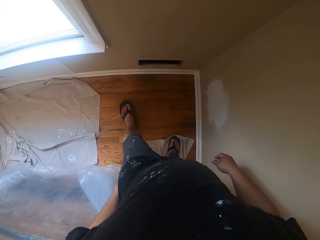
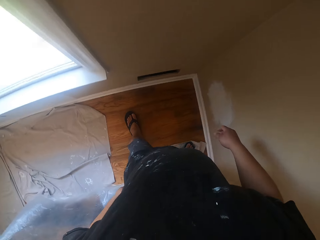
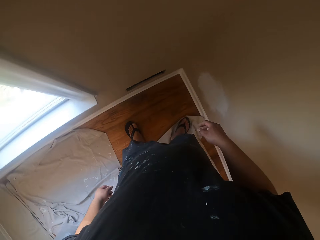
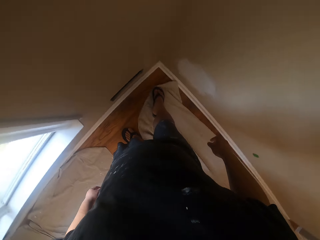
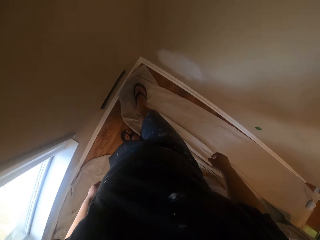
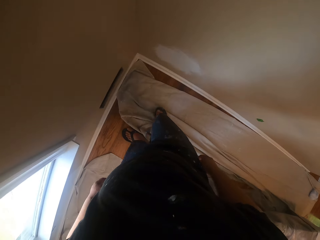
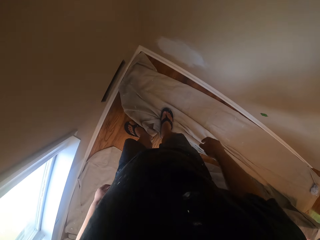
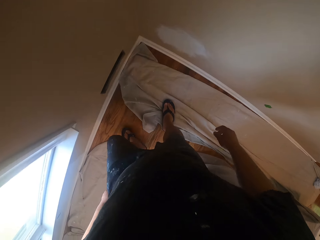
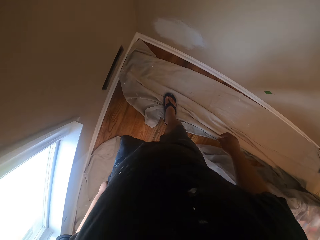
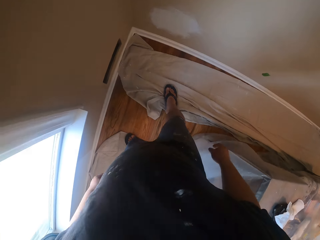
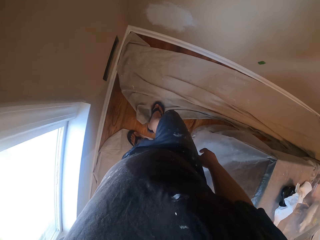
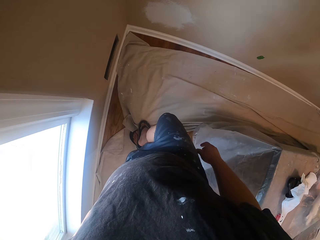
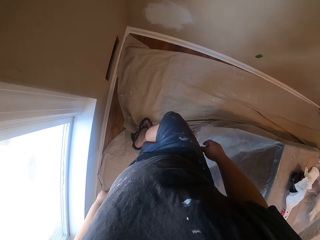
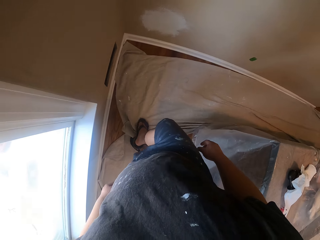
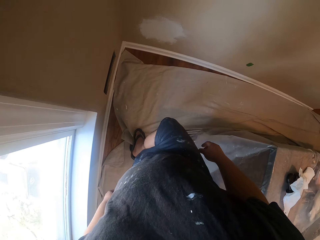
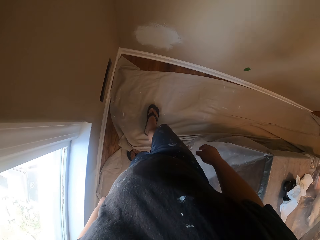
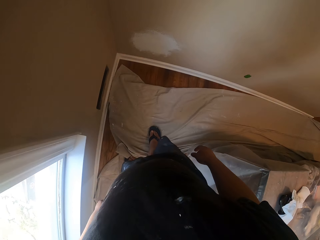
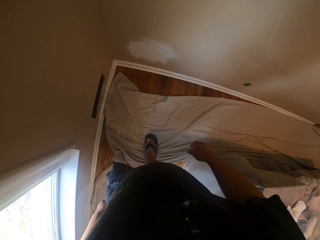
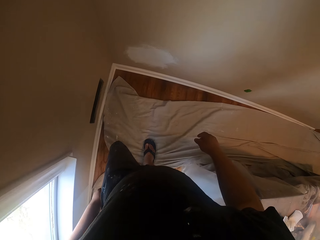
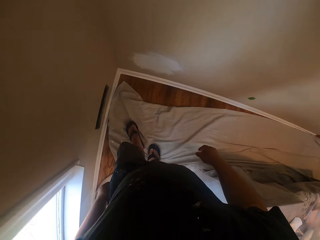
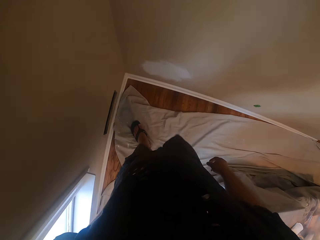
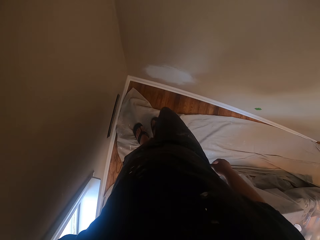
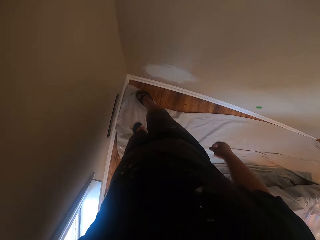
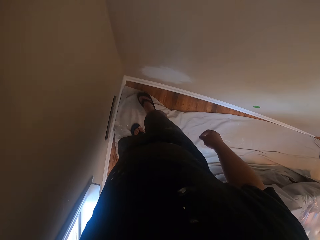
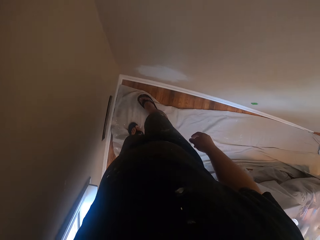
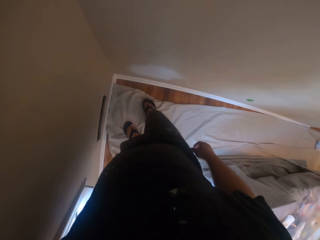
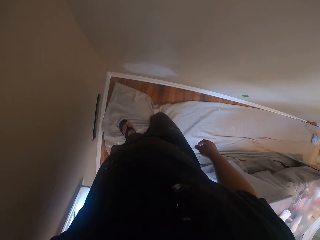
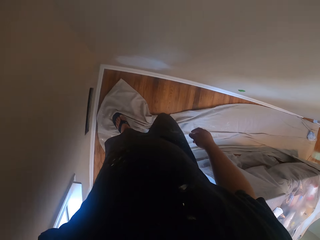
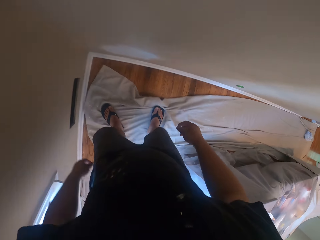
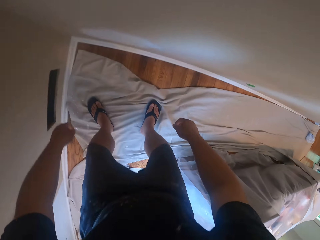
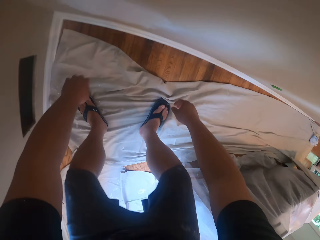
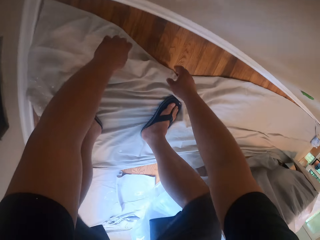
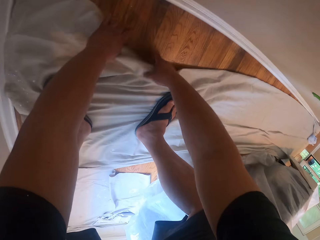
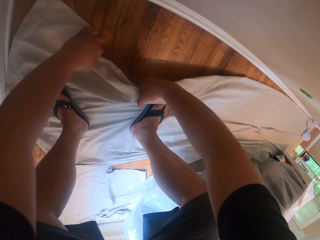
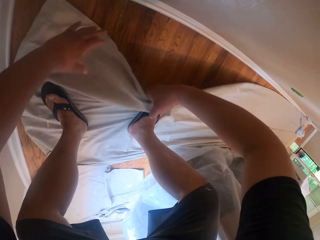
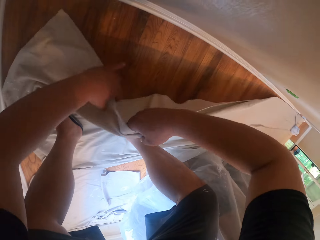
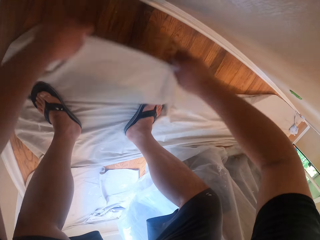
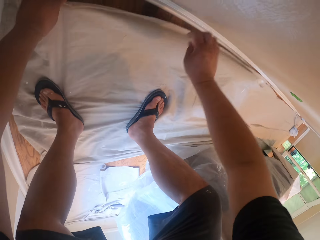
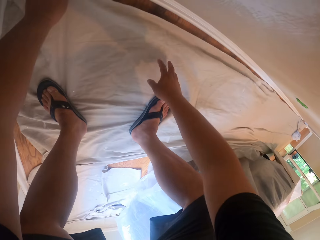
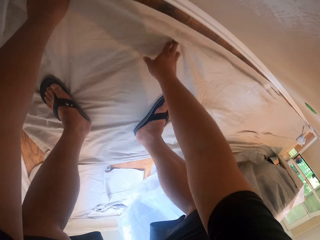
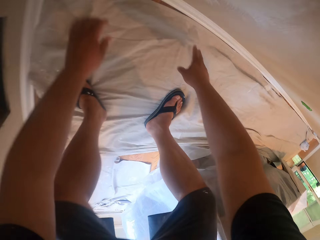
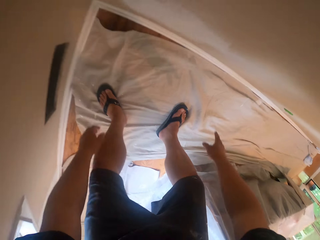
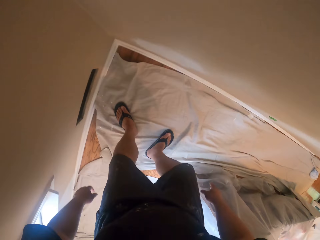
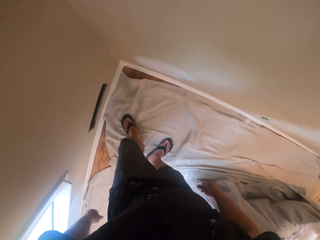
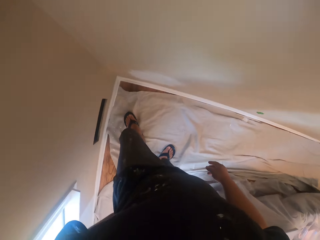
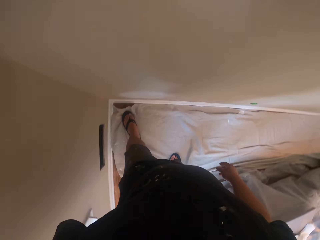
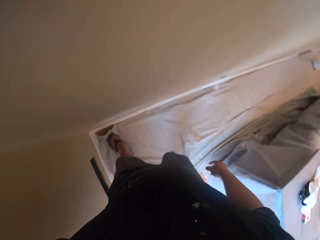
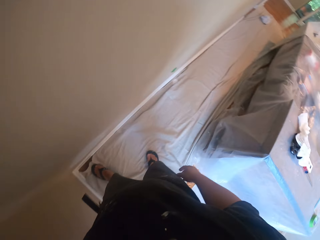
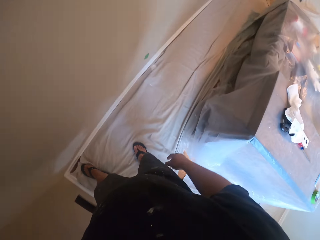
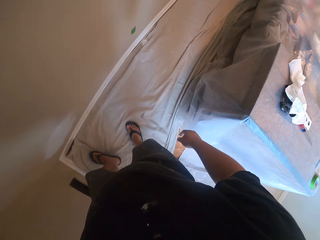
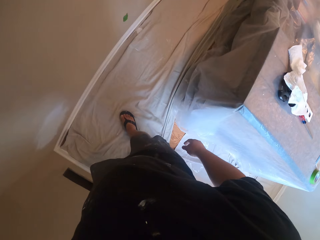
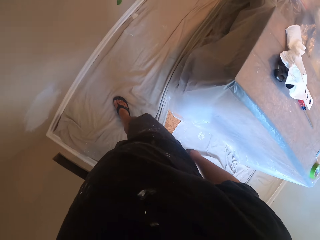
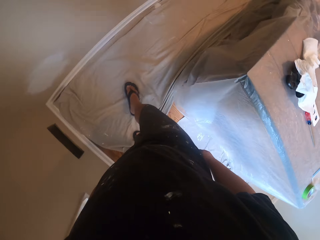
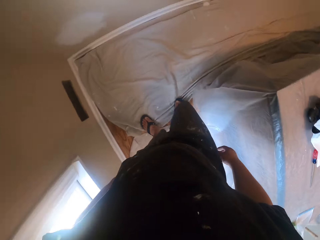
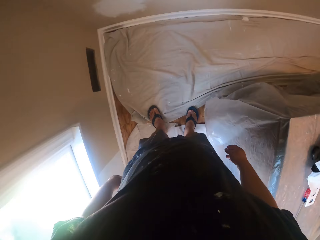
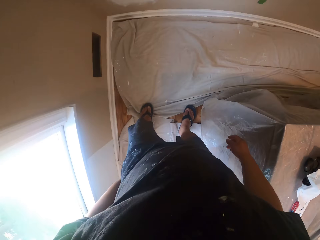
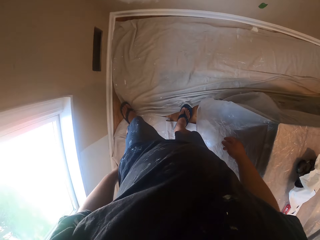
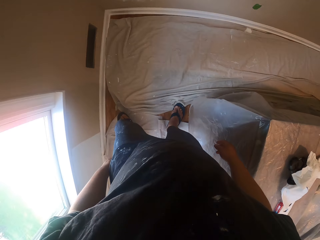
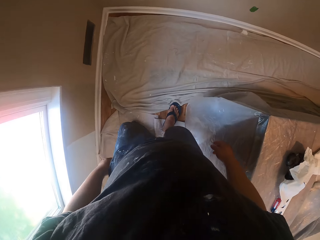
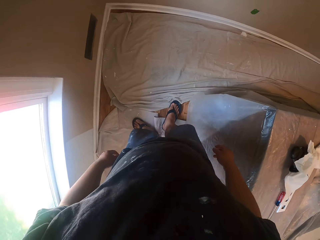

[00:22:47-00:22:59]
The camera wearer adjusts the material with his right leg. He arranges the material on the floor with his hands. He aligns a piece of cloth with his leg.

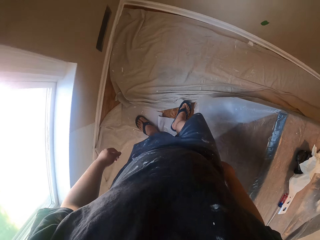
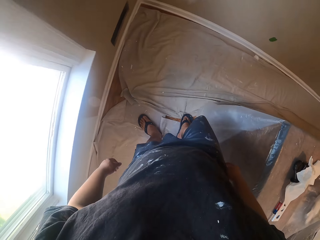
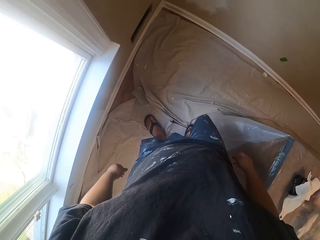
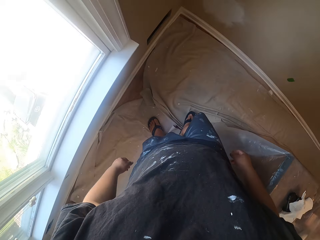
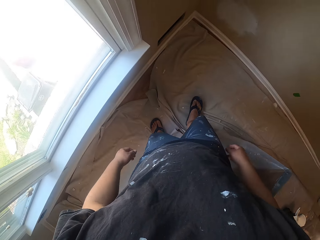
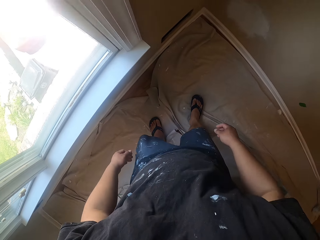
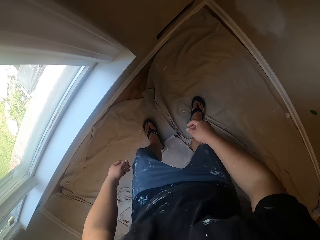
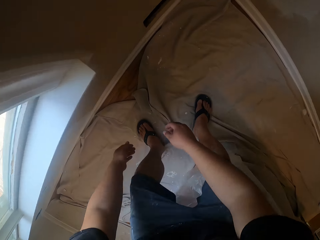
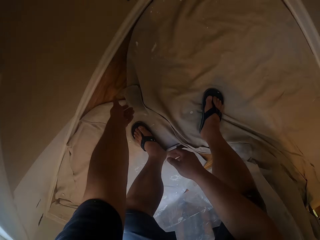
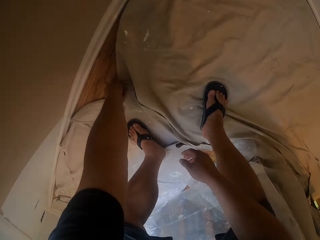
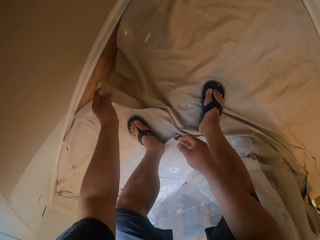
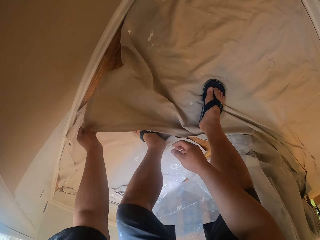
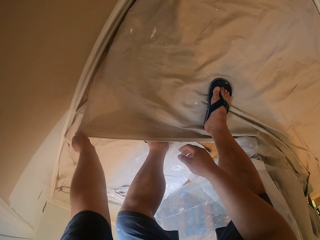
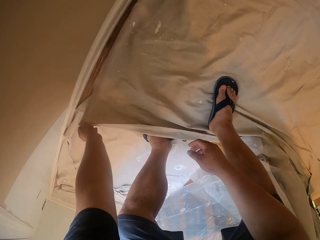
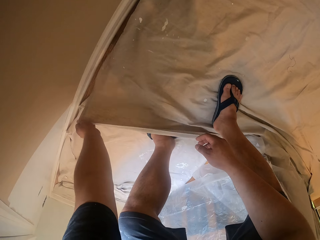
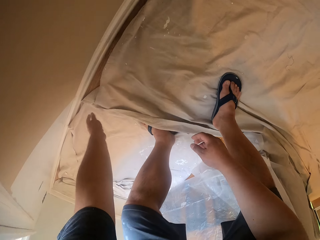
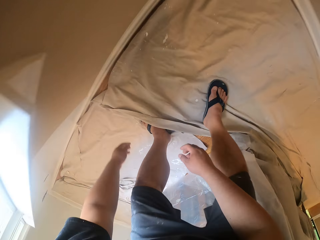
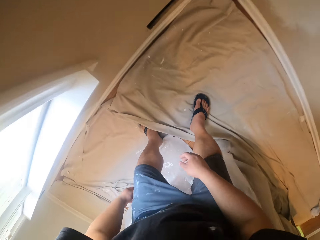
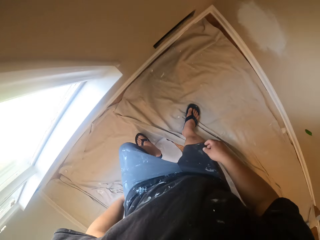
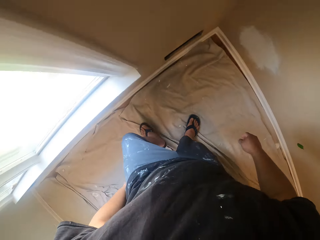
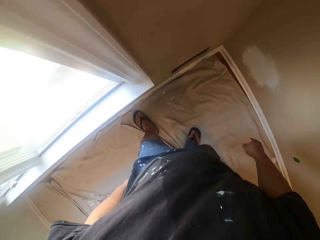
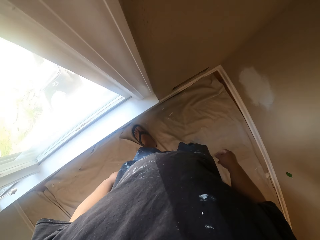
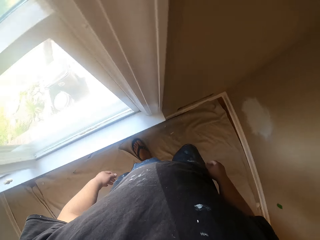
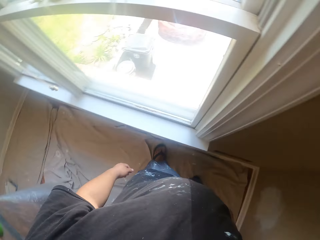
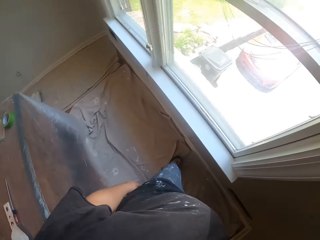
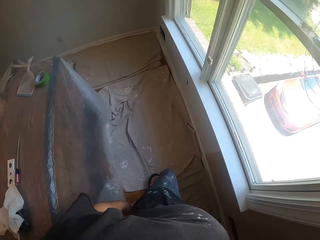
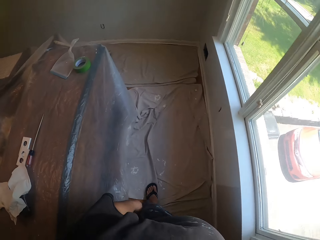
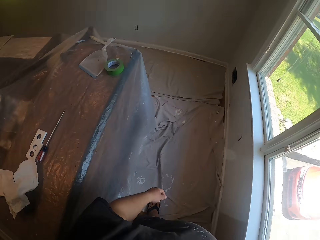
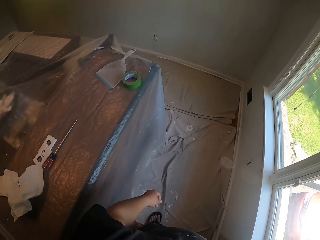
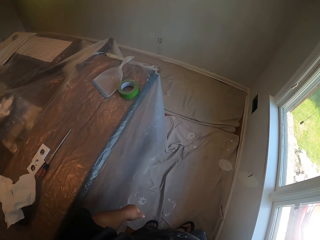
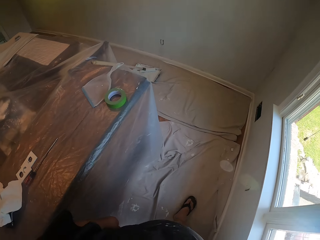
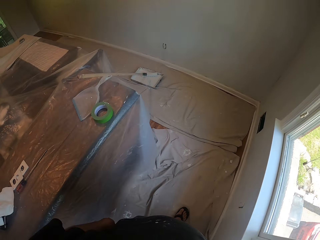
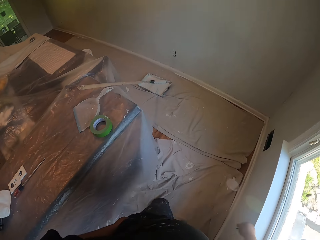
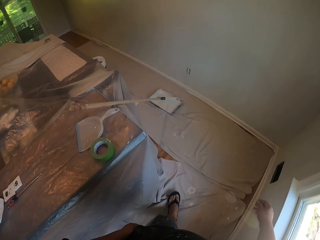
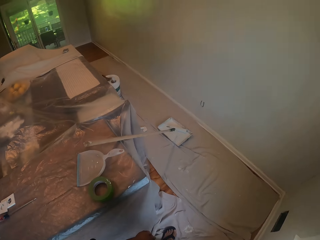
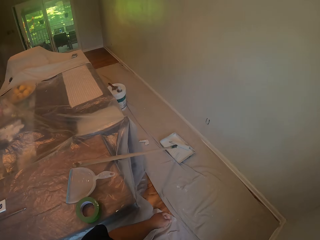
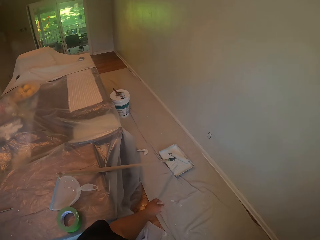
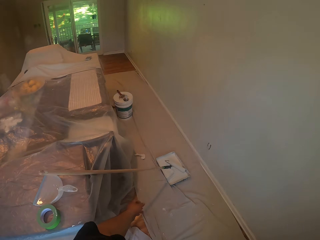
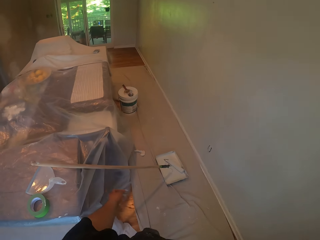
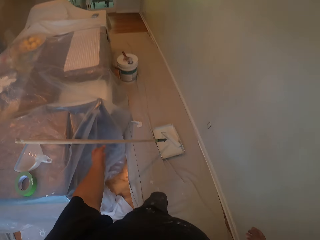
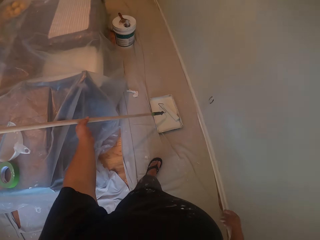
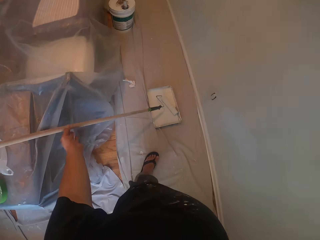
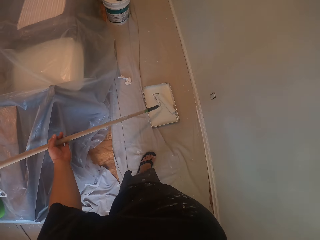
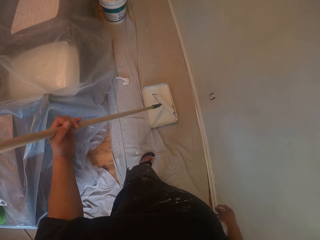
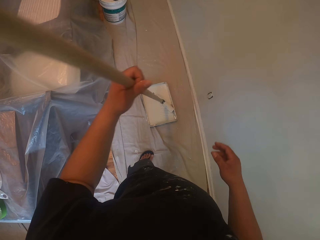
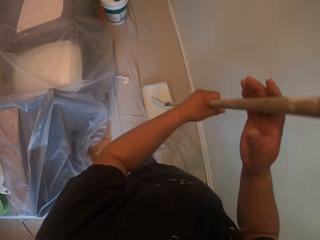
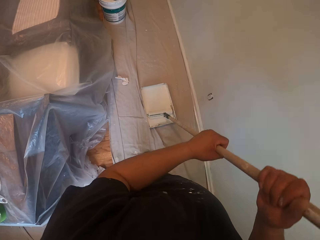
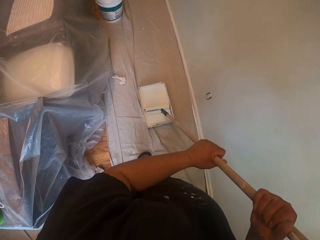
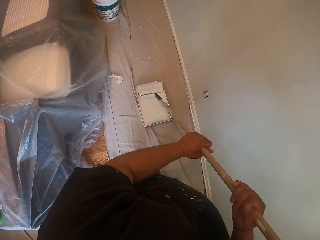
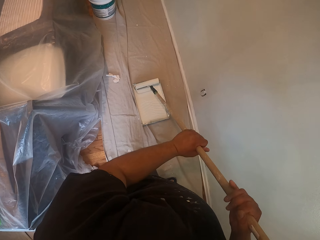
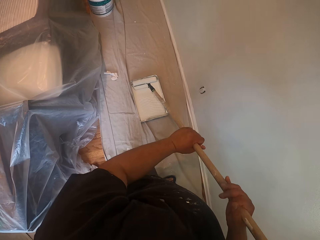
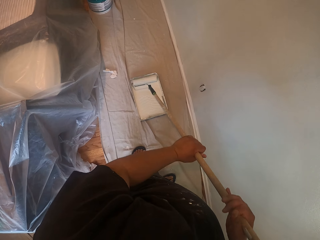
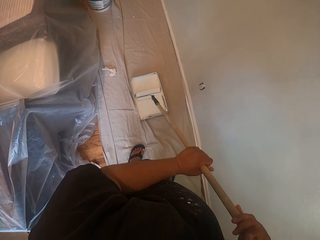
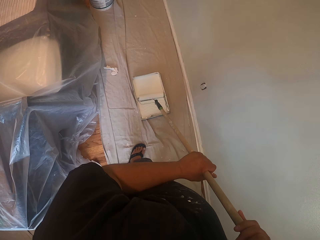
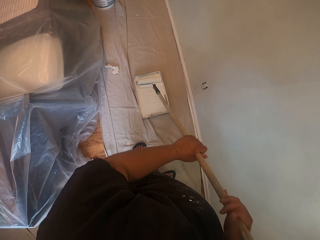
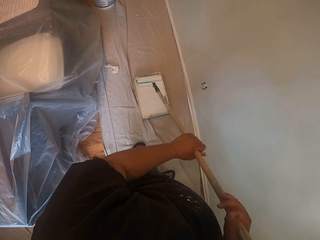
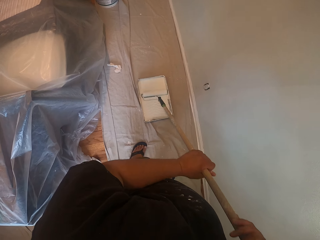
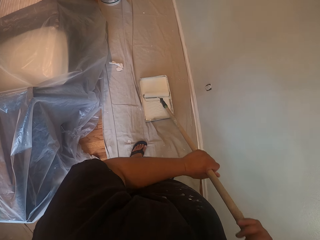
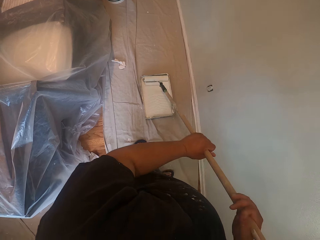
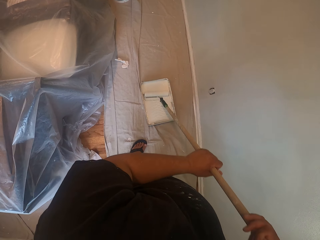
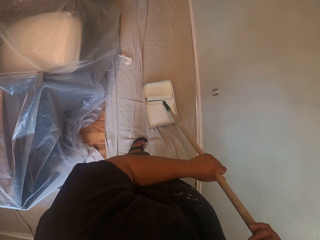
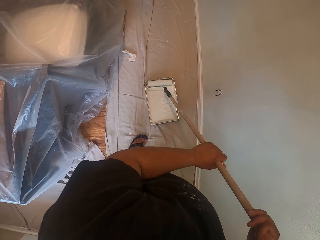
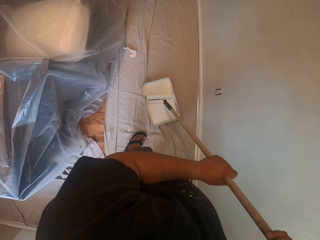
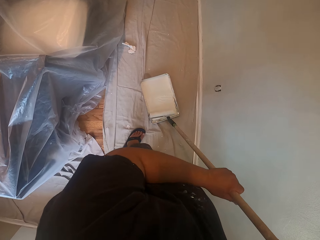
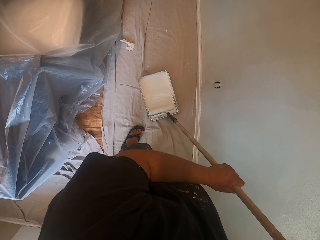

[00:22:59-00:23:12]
The camera wearer arranges the material on the floor with his left hand. He walks towards the paint. He takes a roller paint brush inside a paint container on the floor with his left hand. He dips the roller paint brush into the paint. He rolls the roller brush inside the paint container on the floor.
